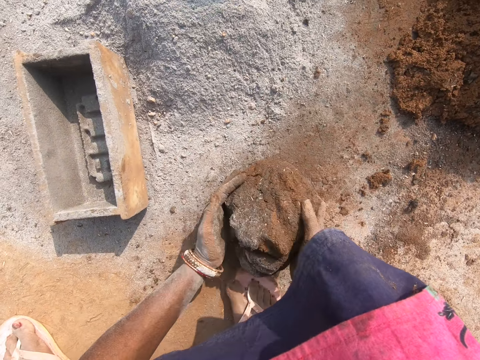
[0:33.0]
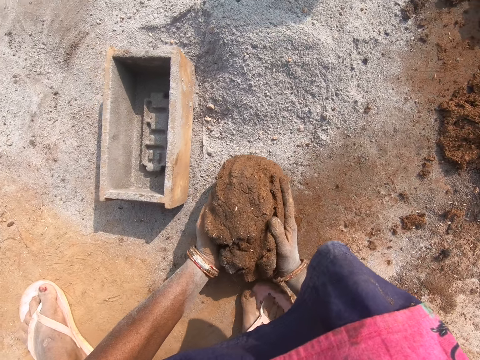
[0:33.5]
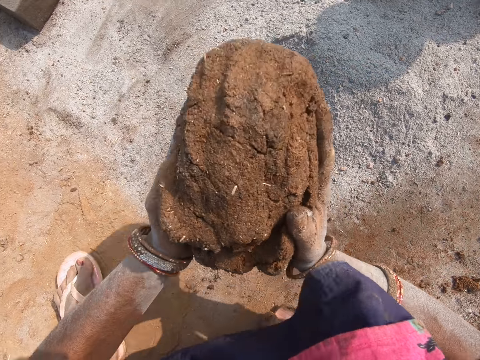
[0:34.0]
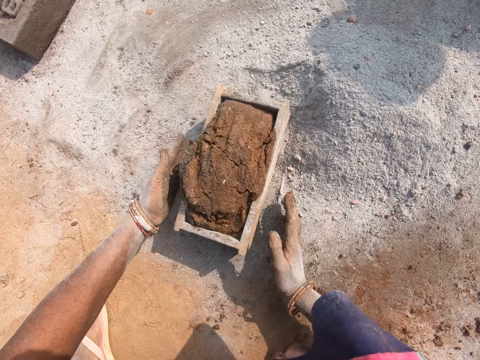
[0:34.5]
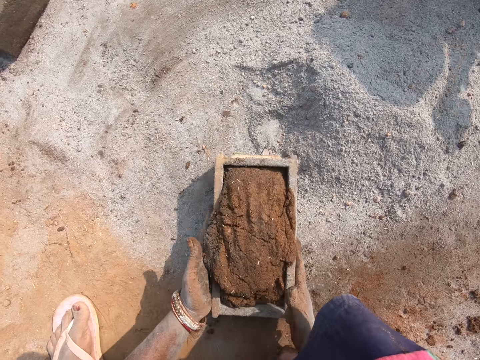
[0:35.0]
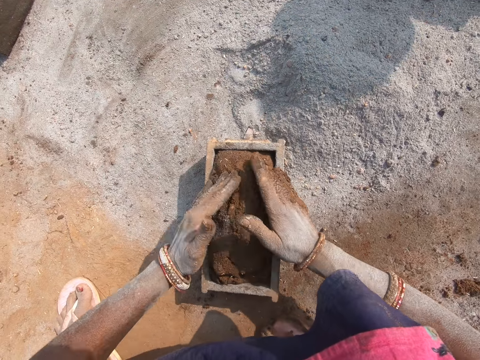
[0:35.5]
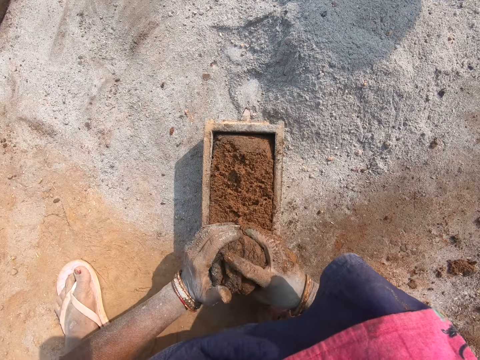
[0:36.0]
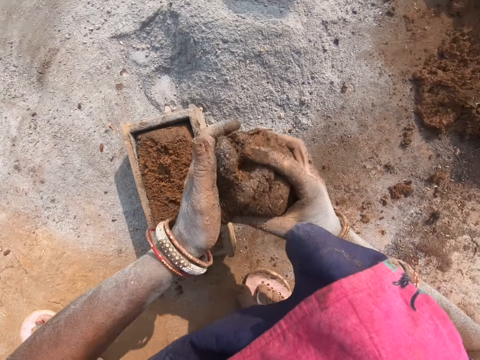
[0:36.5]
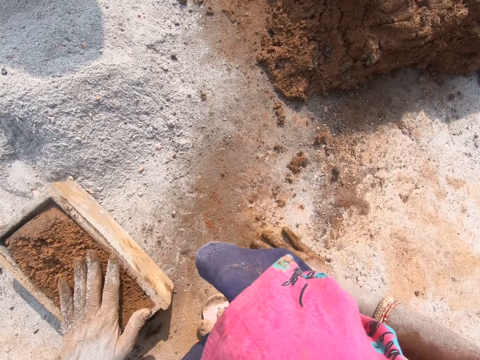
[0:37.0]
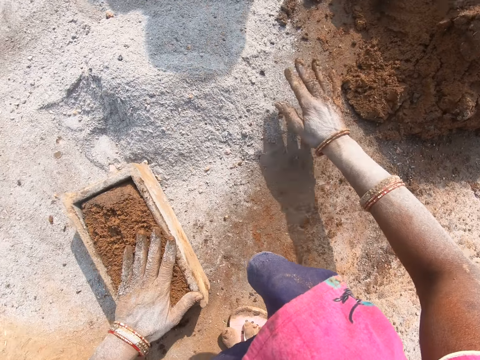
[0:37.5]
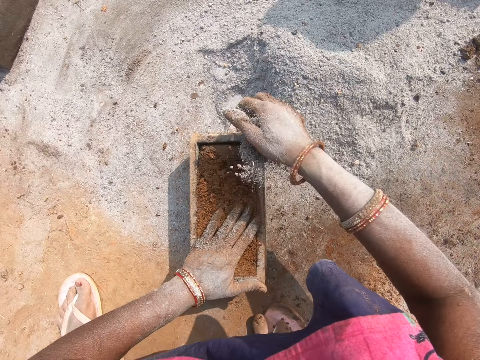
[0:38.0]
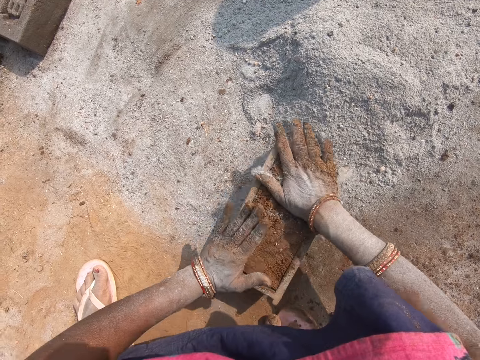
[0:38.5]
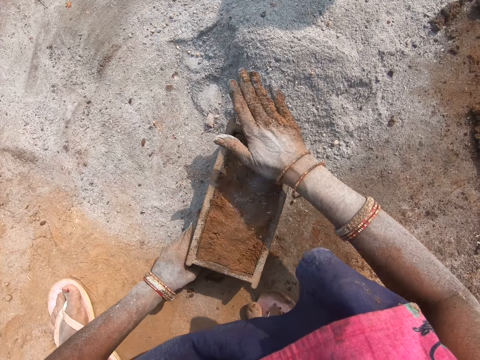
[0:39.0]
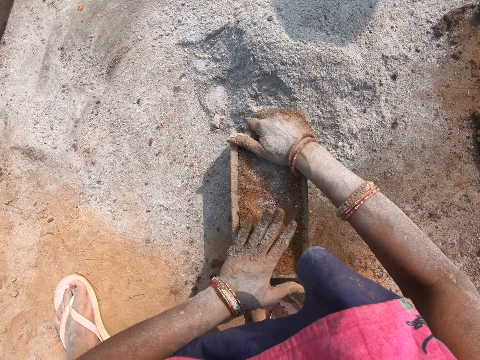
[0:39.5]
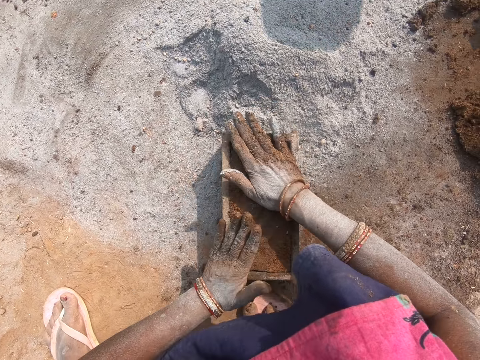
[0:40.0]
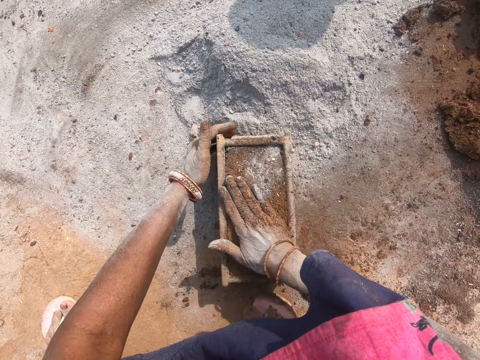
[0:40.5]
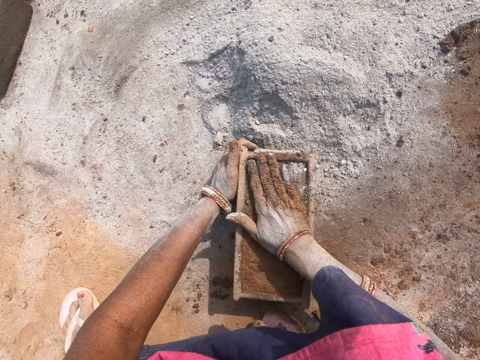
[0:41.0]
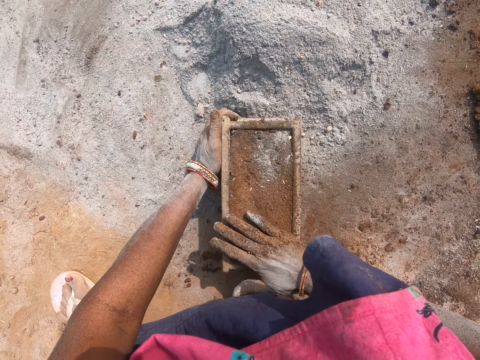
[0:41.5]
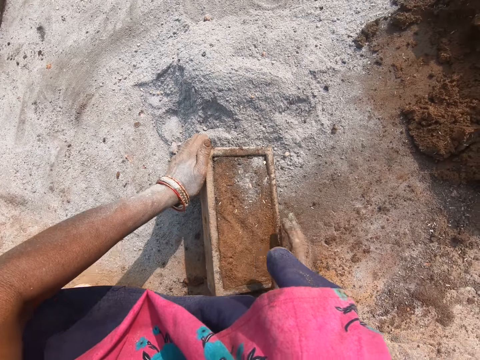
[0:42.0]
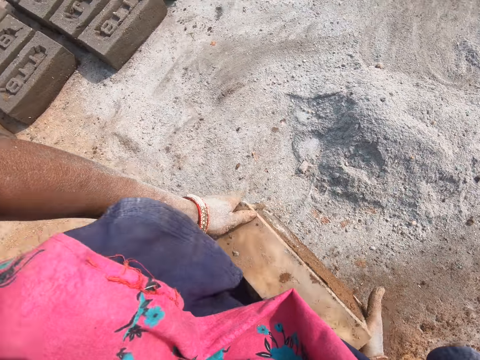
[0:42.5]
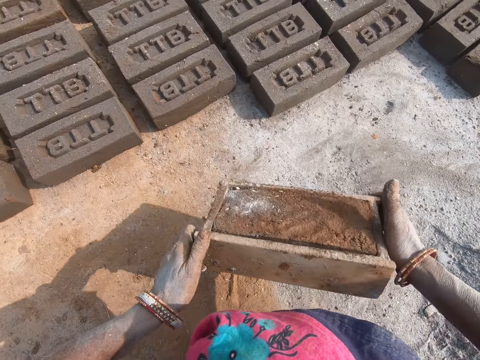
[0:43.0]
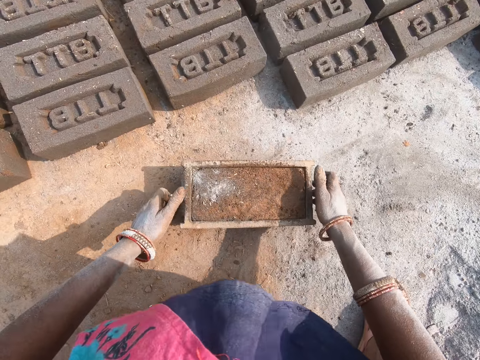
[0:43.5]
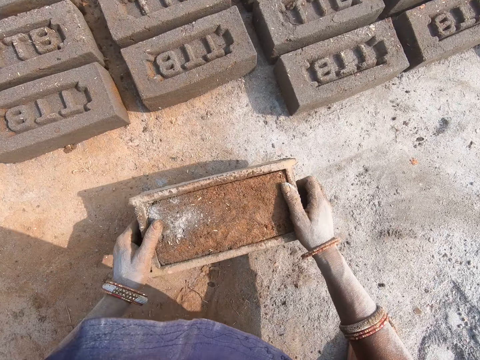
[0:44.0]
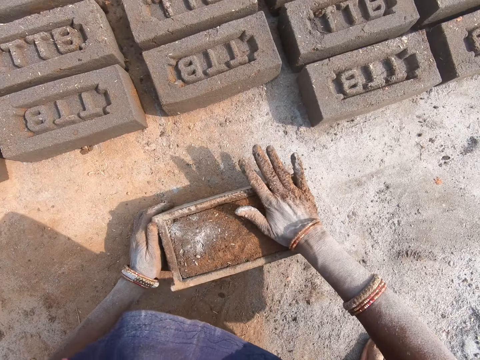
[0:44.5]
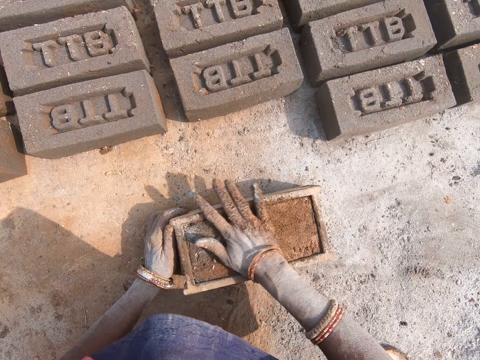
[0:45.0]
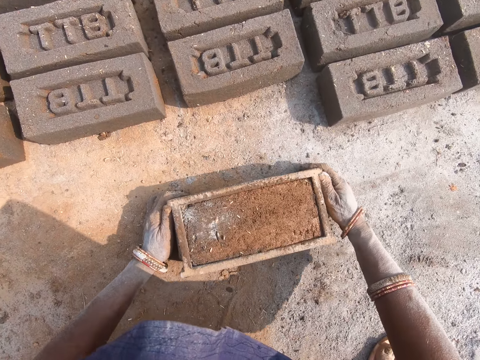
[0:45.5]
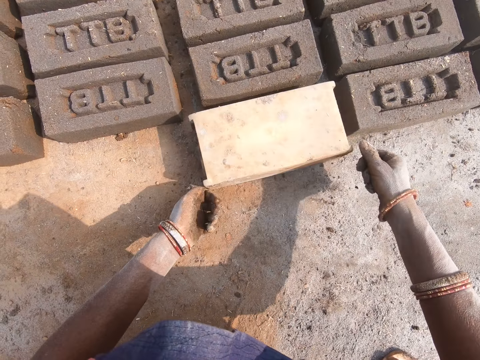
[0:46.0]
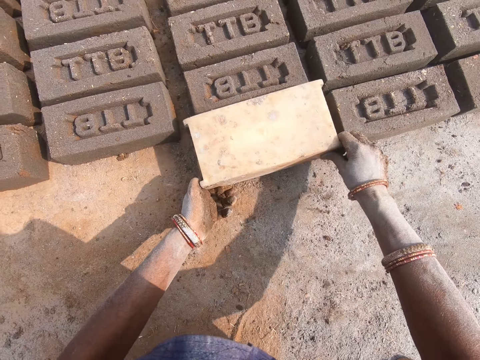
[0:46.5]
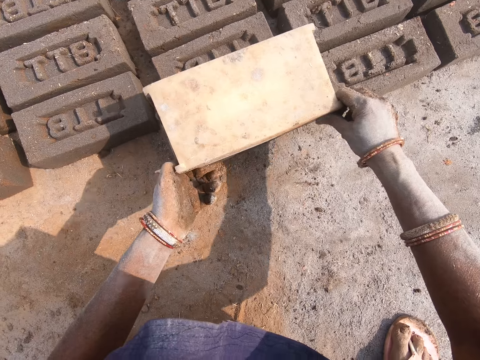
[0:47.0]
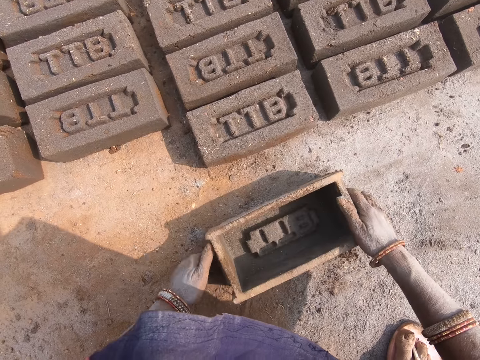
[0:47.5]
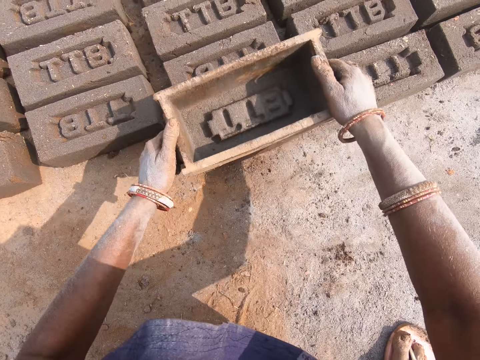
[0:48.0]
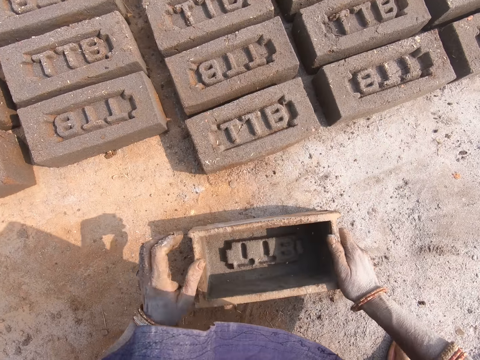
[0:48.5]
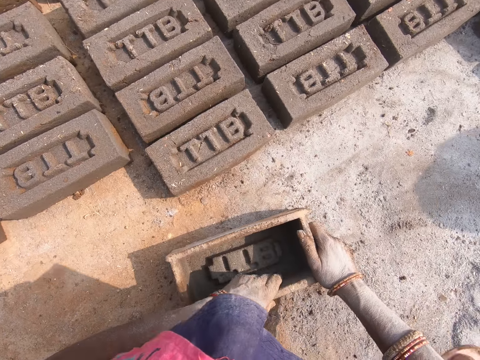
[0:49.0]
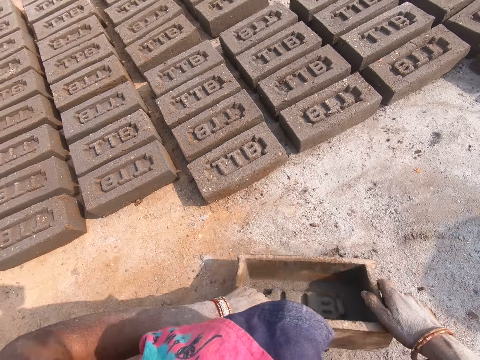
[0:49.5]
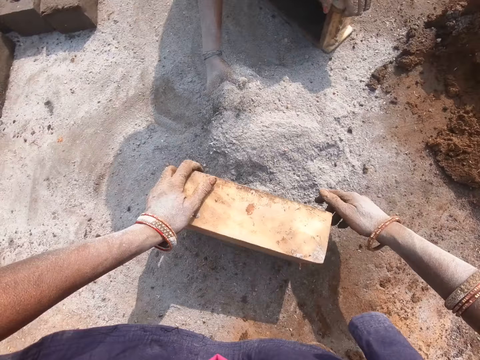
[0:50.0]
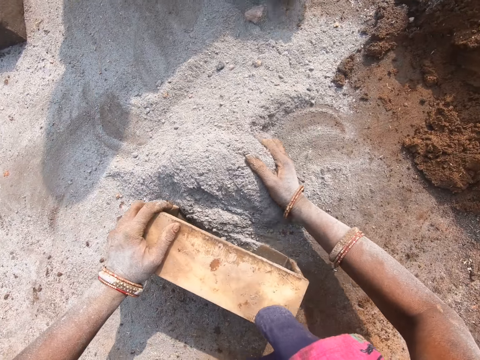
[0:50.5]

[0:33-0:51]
The camera wearer picks up the clay. She drops the mud in the brick mold. She adjusts the brick mold. She pulls the brick mold. She presses the clay. She removes excess from the brick mold. She scoops the clay. She throws the clay on a heap of clay. She rubs her hand on the ground. She pushes clay with her right hand. She rubs the soil on the mud. She picks up ash, puts the ash on the clay, lifts the brick mold, hits the ground with the brick mold, levels the clay, moves the brick mold, lifts the brick, hits the ground with the brick mold and levels the clay. She moves the brick mold. She picks up the brick mold and hits the ground with the brick mold. She turns the brick mold. She levels the clay and turns. She removes the brick from the brick mold. She picks up the brick mold. She stamps the brick mold on the brick. She puts the brick mold on the ground. She puts the brick mold on the ground. She moves the brick mold. She picks up the brick mold and puts the brick mold on the ground. She puts soil in the brick mold.

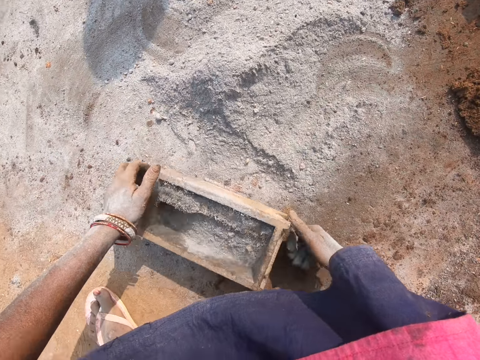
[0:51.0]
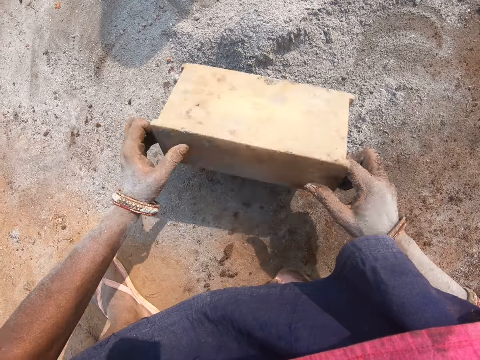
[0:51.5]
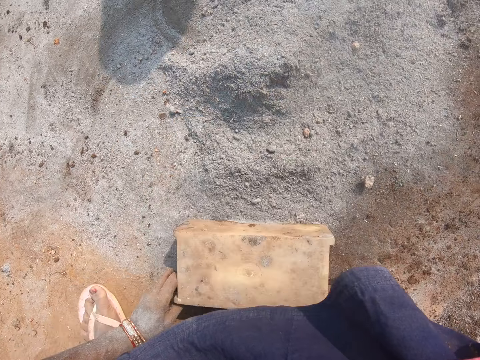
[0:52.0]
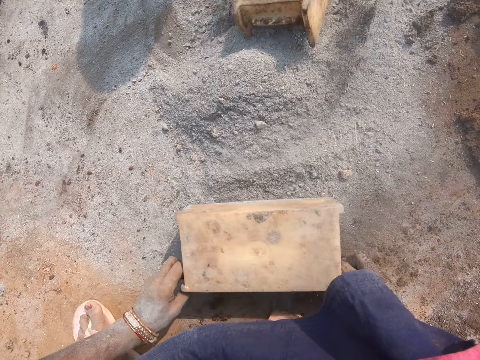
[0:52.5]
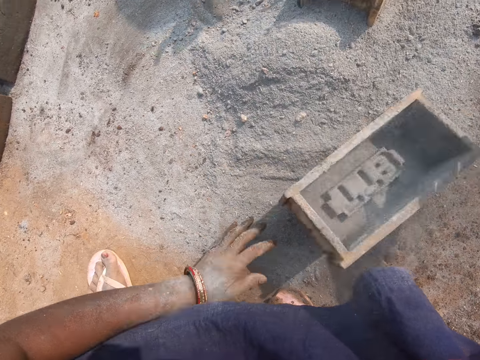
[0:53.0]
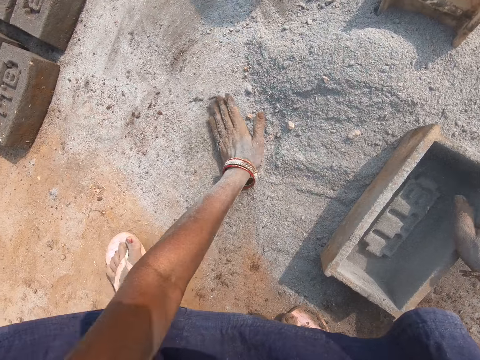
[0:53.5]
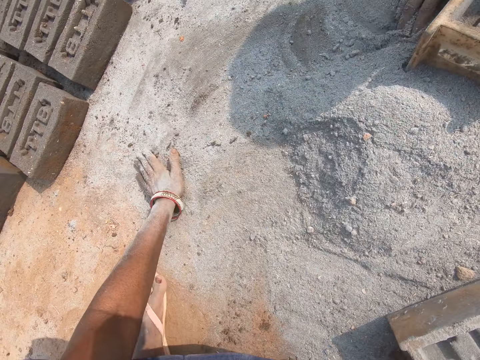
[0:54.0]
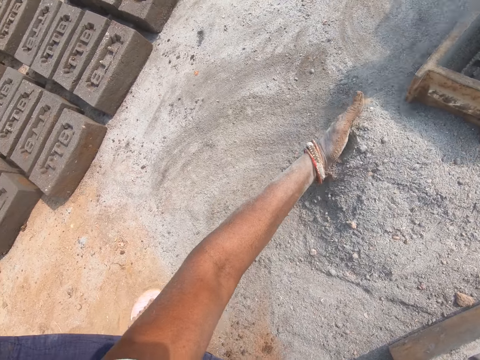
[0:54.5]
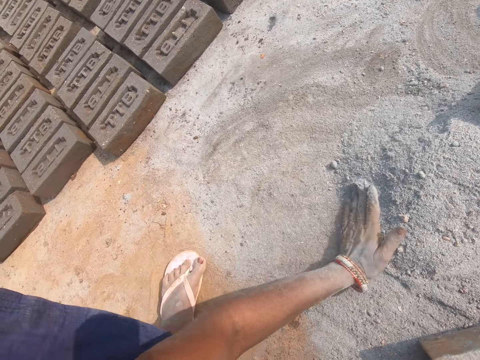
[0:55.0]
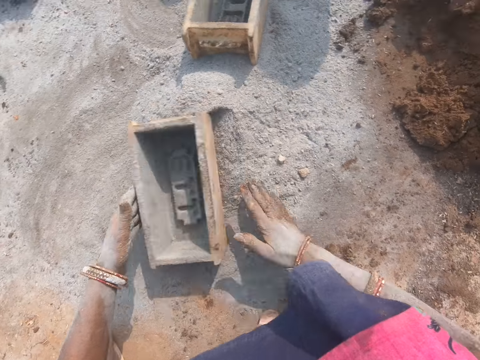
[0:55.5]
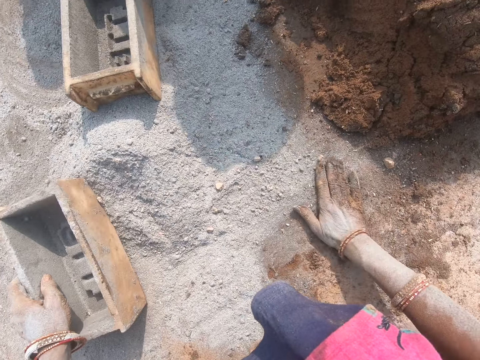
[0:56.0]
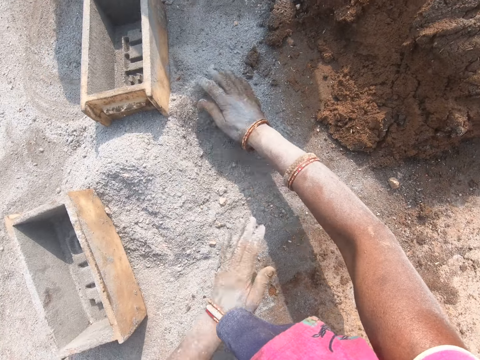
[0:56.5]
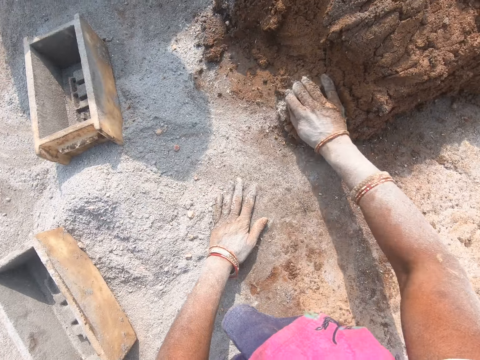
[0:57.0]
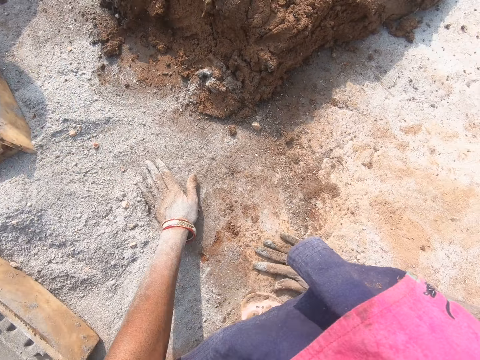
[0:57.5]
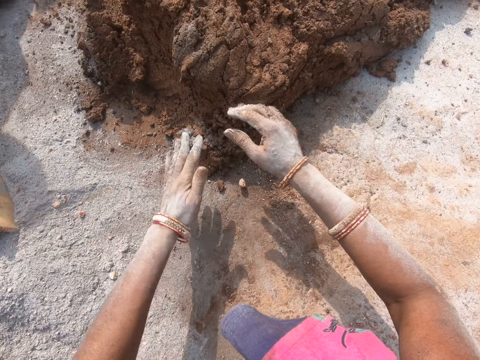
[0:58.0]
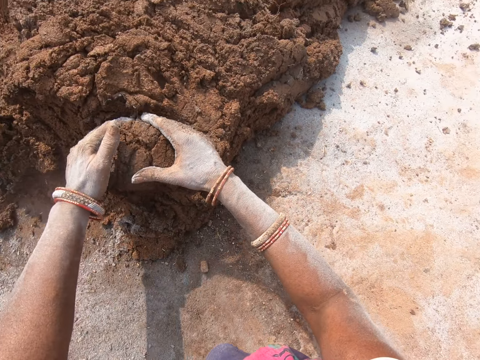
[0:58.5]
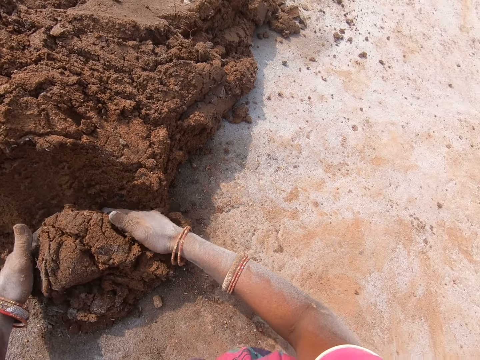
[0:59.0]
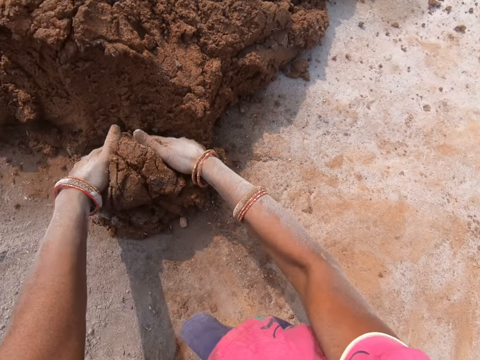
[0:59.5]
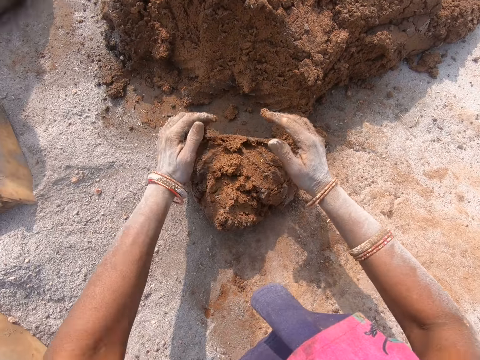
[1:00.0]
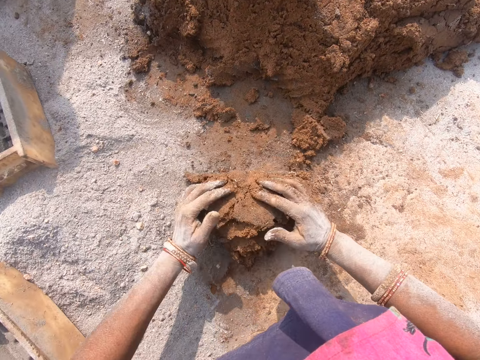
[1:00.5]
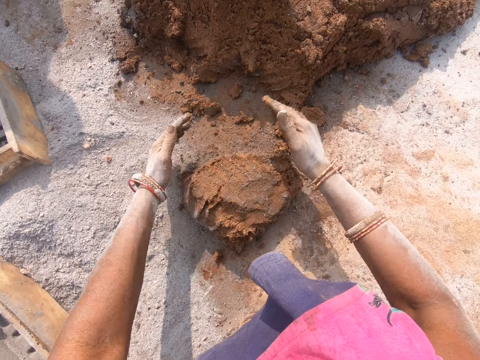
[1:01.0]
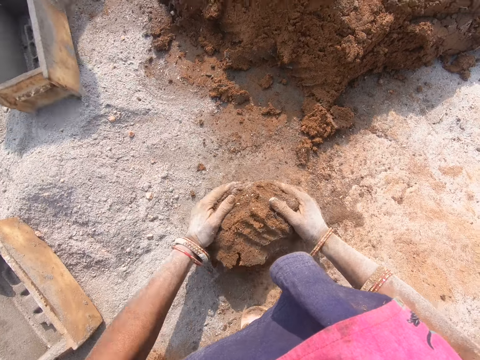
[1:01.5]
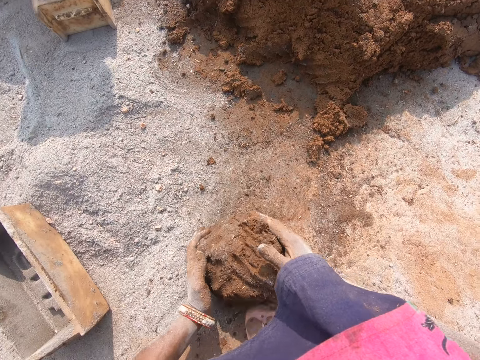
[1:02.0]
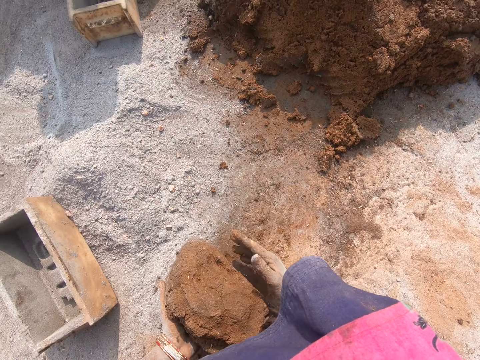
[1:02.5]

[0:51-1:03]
The camera wearer pours the soil on the ground. She pushes the soil with the brick mold. She turns the brick mold. She pushes the soil with her hand. She moves the brick mold on the ground. She rubs her hand on the ground. She spreads ash with her hands. She cuts the mud with her hand. She scoops clay. She rolls the mud on the ground.
